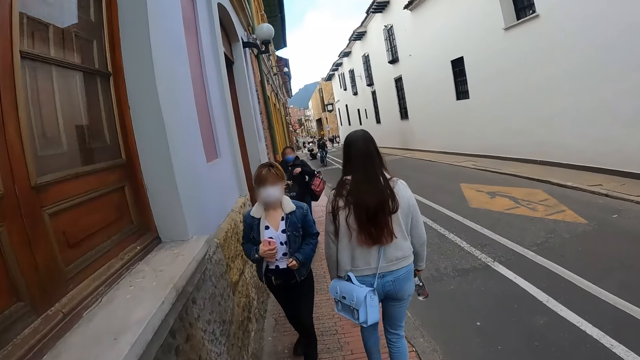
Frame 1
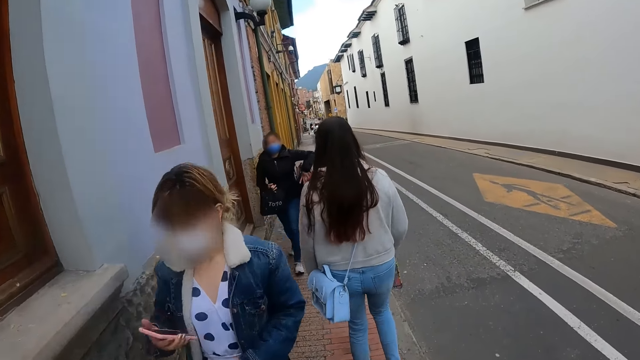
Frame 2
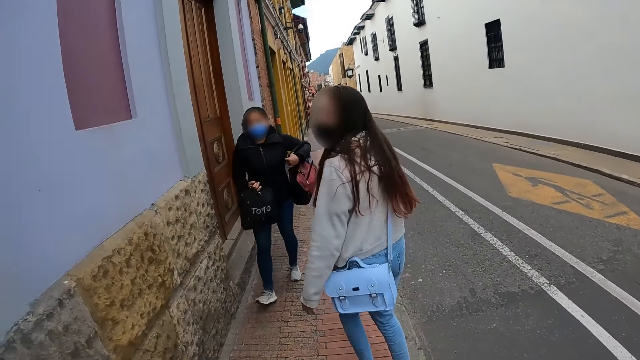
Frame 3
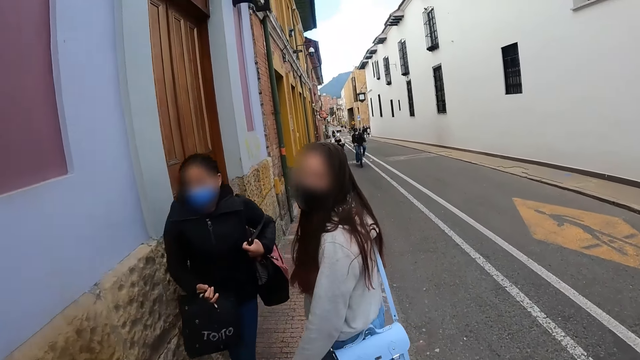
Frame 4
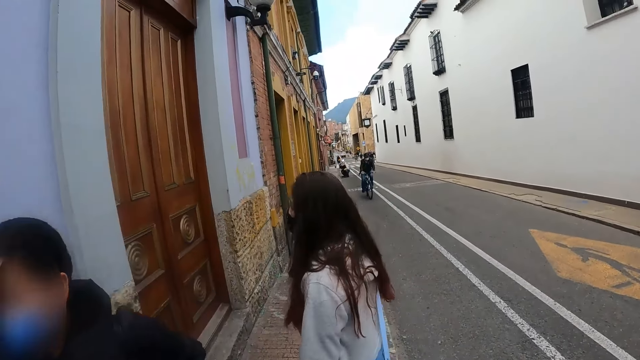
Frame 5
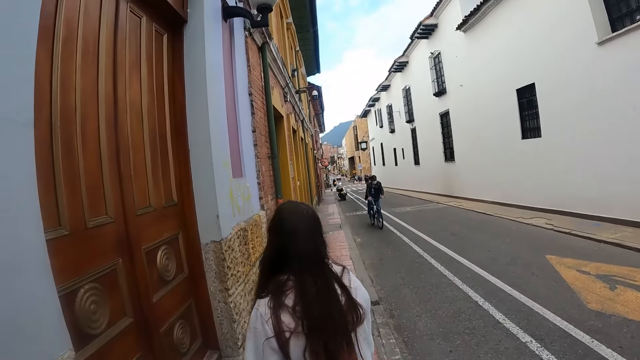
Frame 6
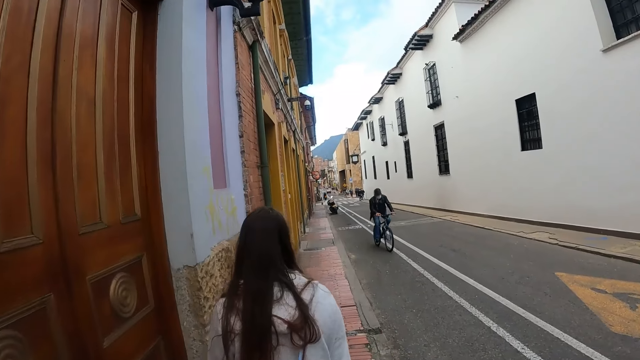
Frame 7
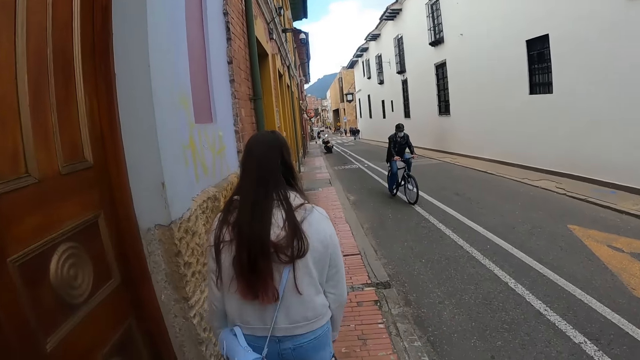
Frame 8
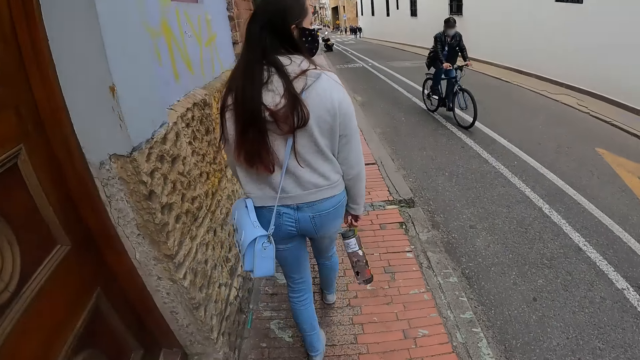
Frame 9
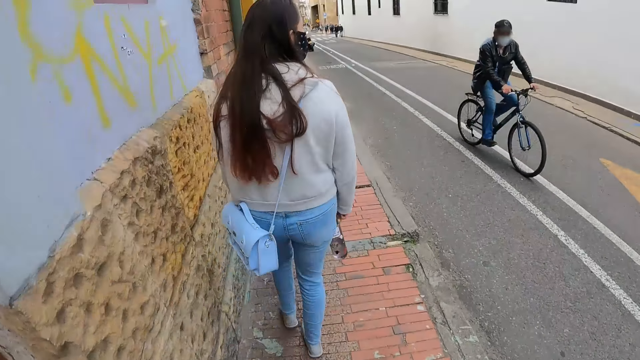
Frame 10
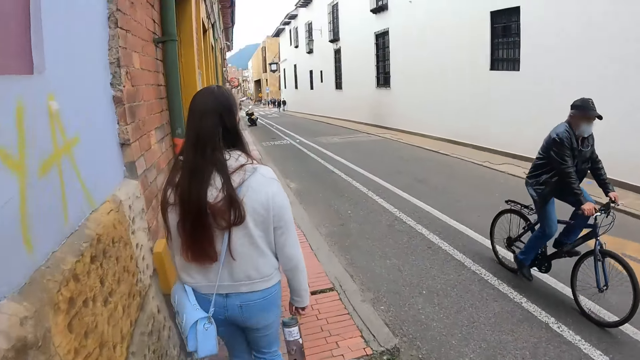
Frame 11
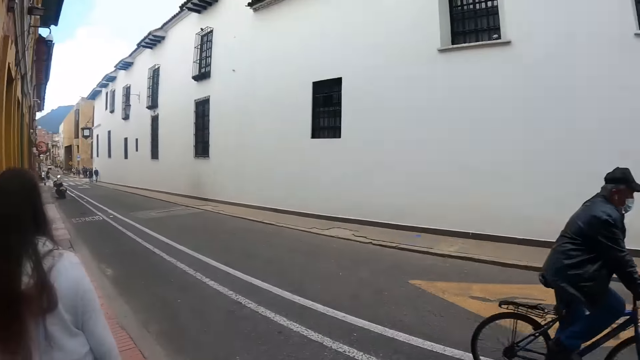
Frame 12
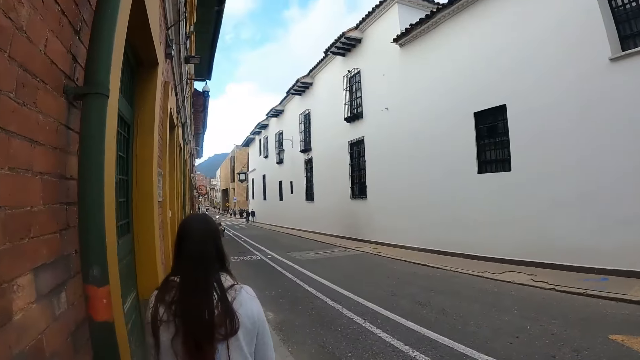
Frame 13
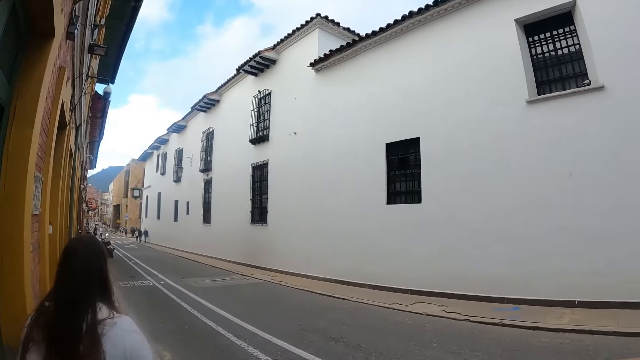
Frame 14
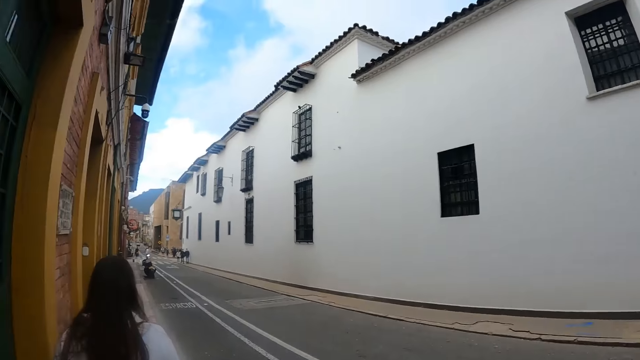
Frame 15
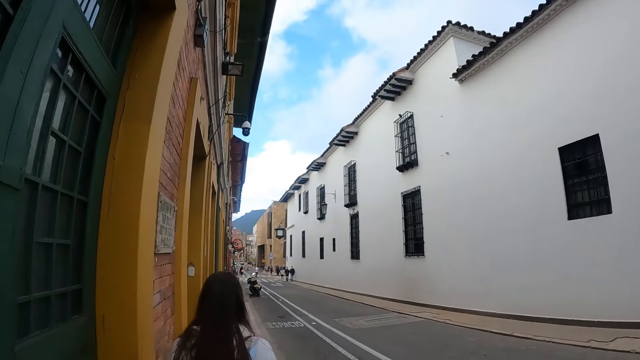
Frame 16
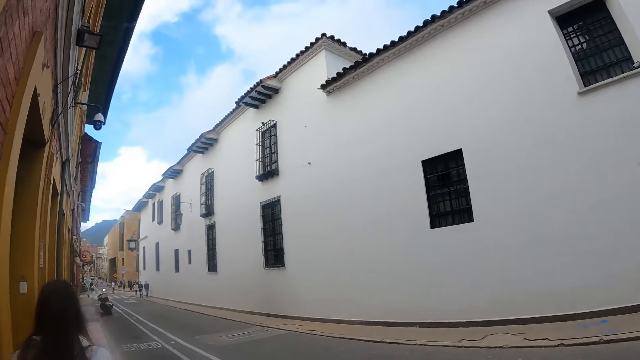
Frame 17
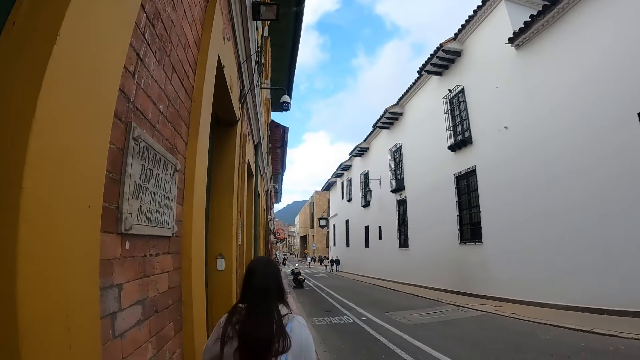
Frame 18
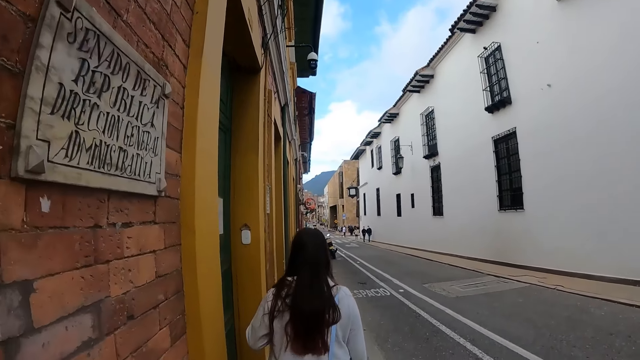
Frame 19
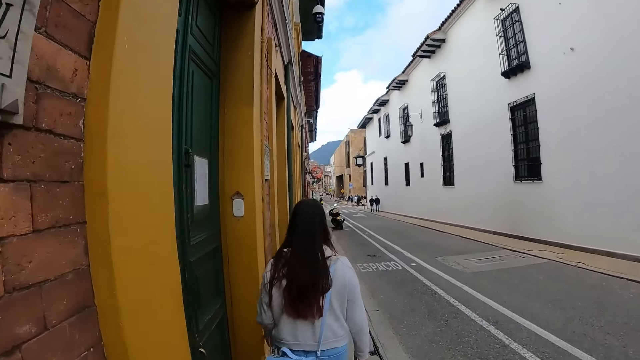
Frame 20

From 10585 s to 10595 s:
A person looks back. The camera wearer looks around.

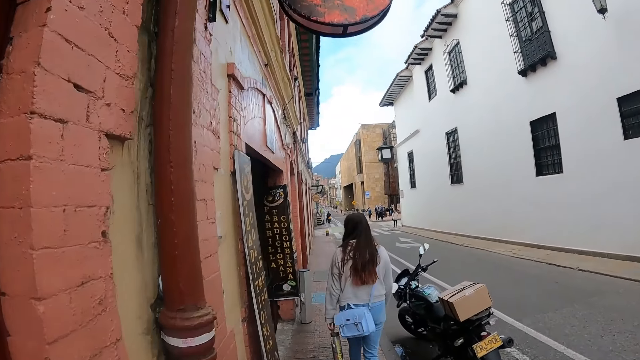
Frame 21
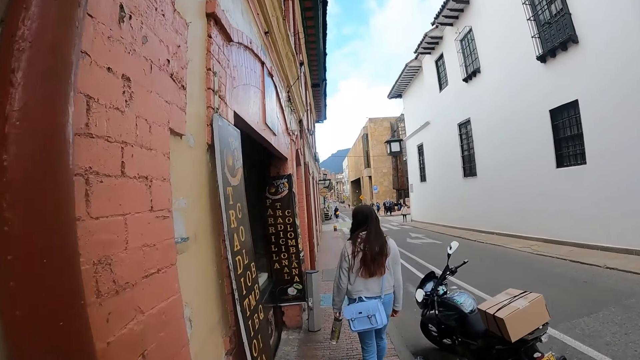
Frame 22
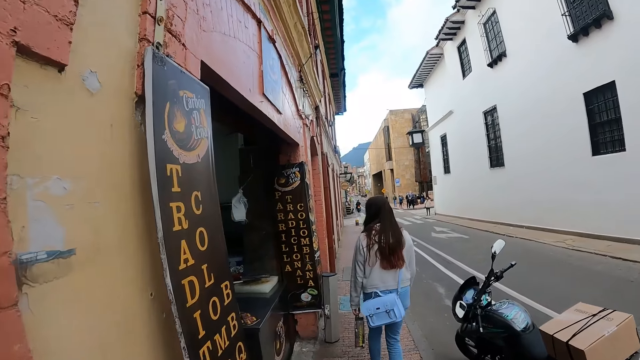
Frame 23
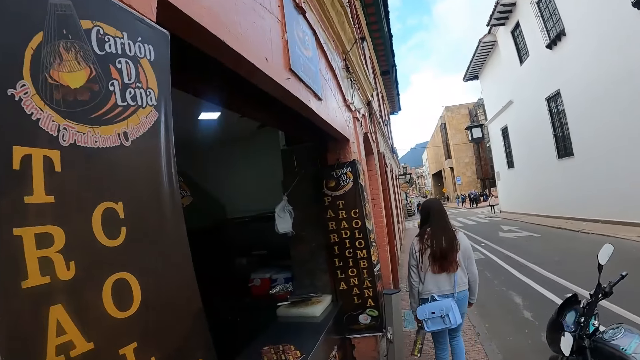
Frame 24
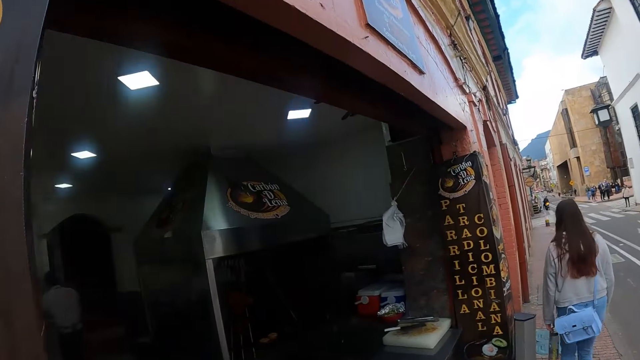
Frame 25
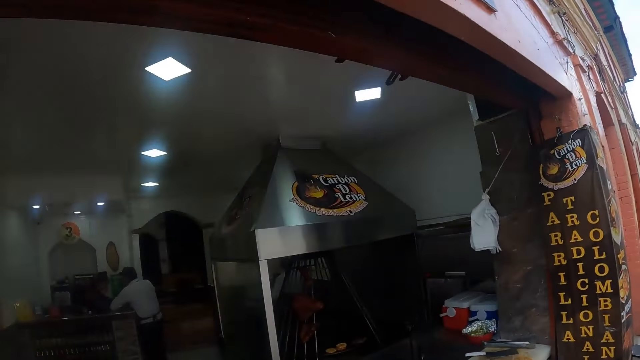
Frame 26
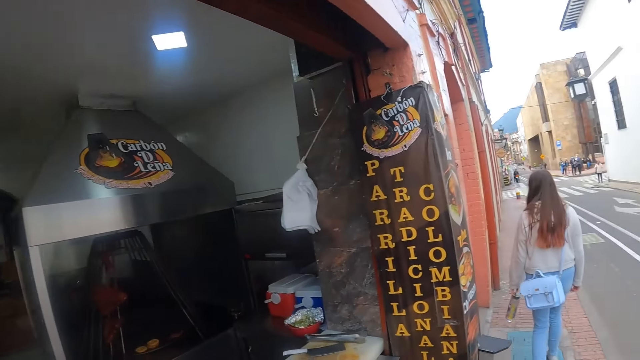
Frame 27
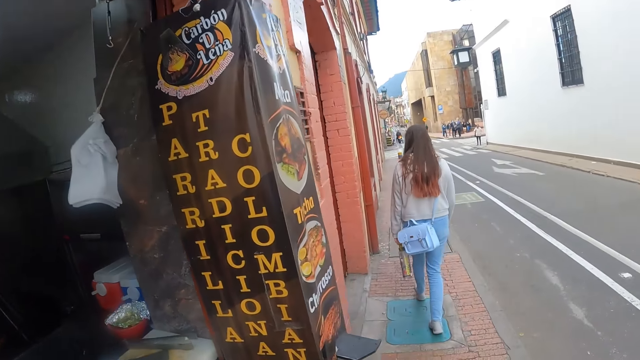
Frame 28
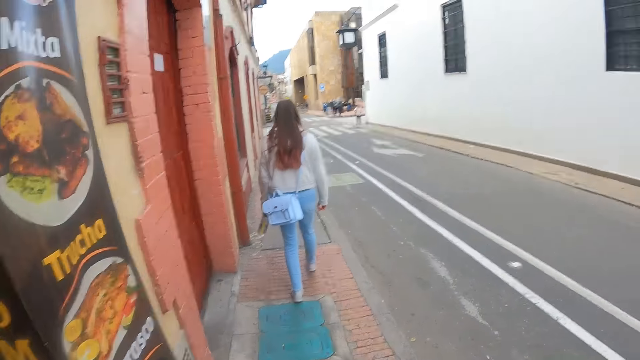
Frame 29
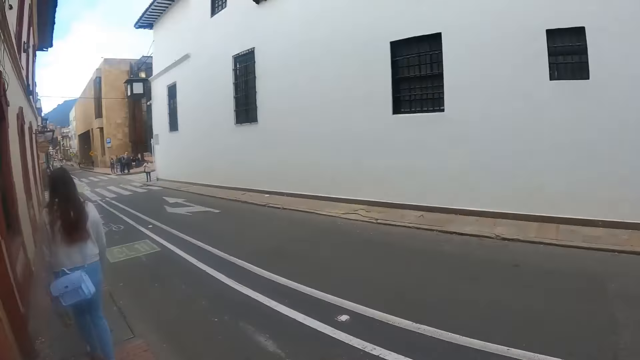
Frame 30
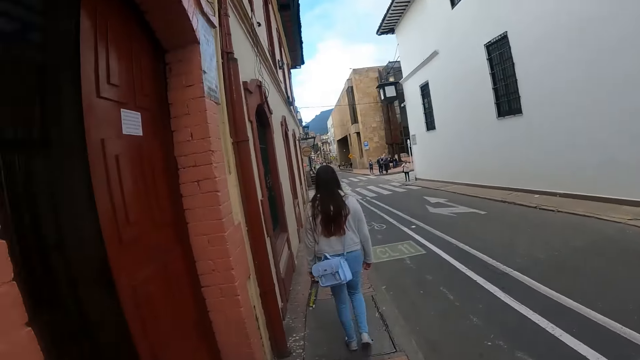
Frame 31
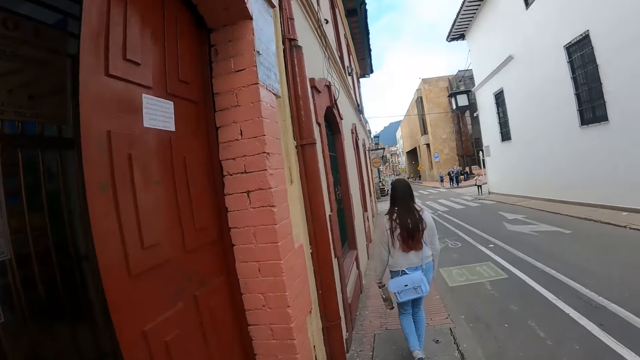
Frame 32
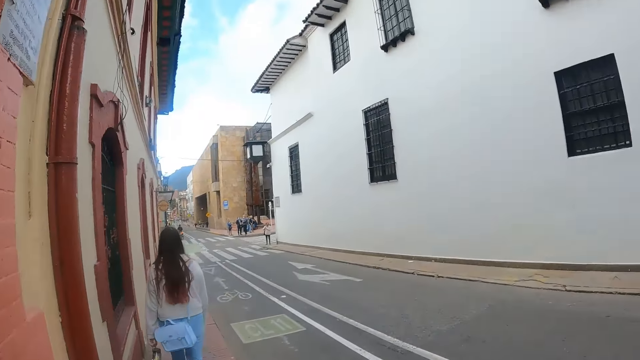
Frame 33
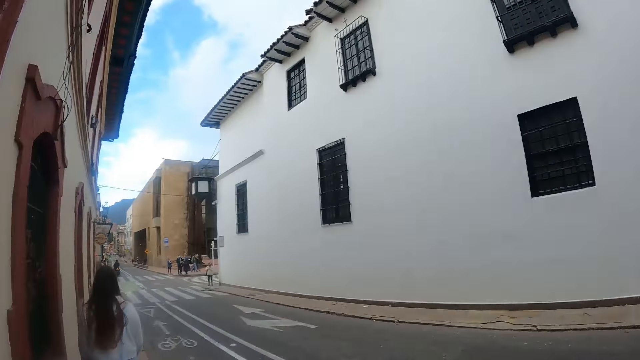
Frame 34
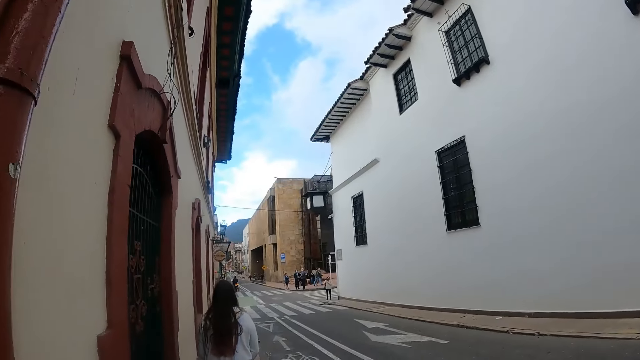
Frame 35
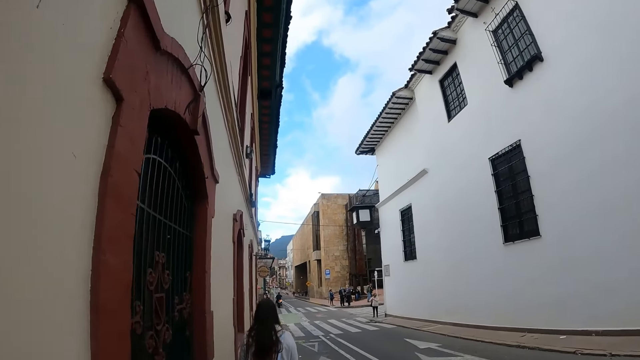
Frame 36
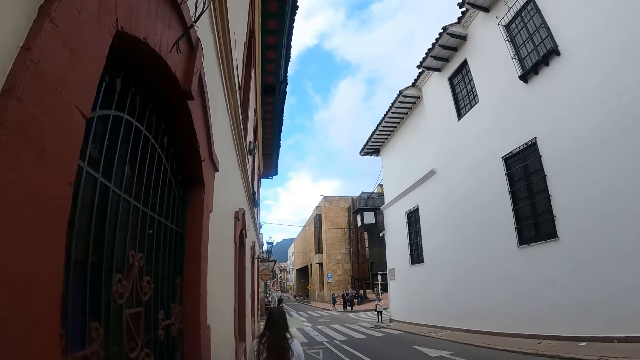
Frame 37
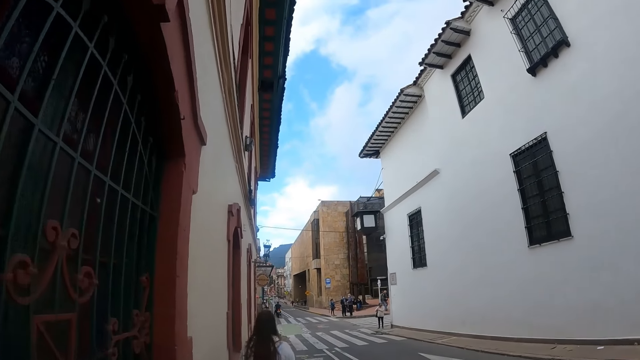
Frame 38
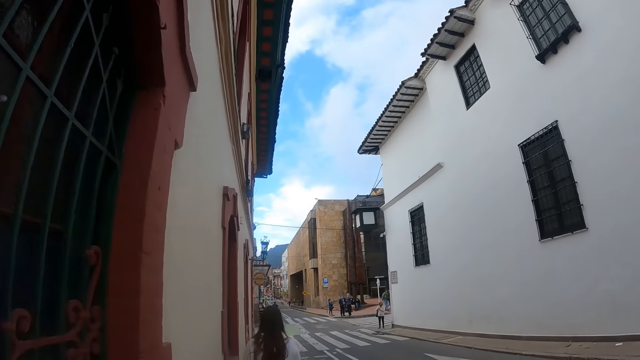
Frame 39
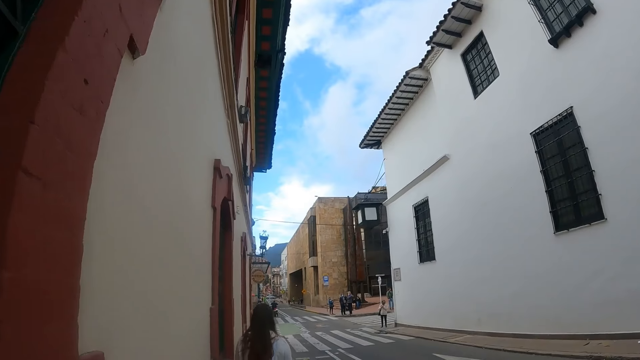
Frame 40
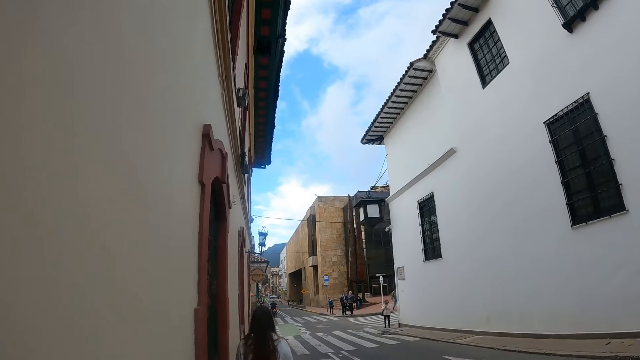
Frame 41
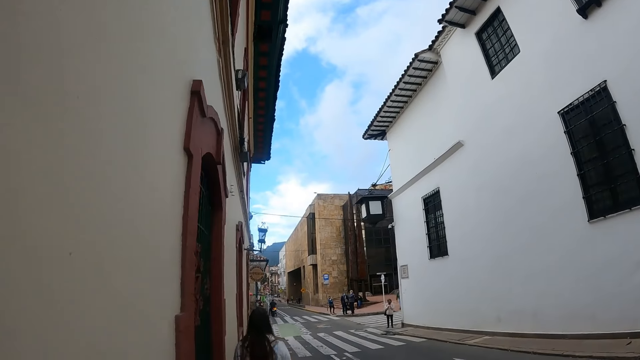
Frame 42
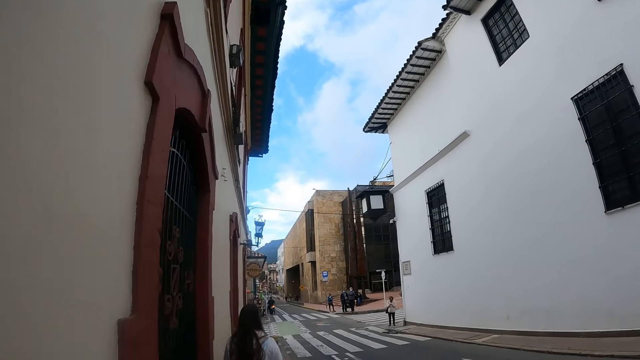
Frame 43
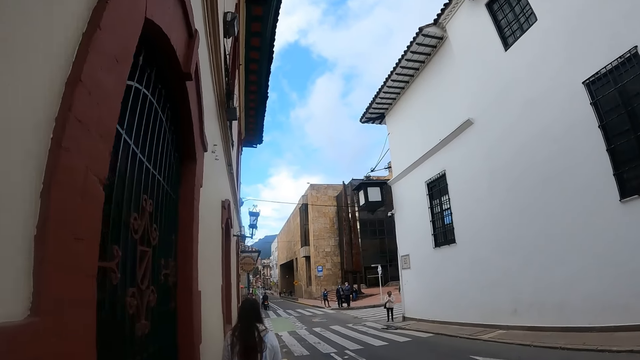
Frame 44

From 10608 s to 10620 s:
The camera wearer looks around.
